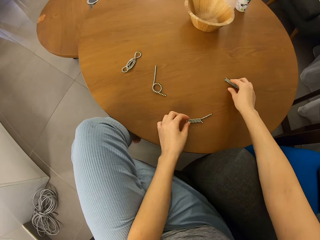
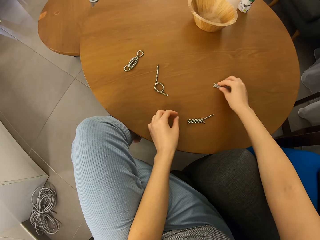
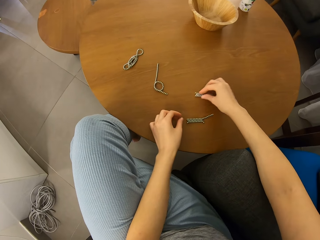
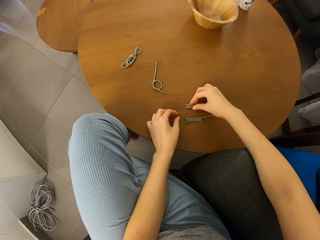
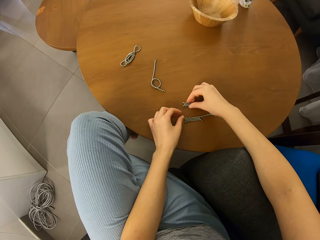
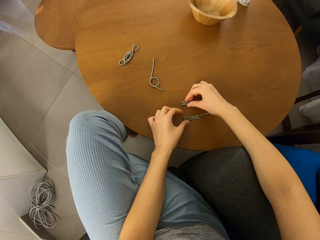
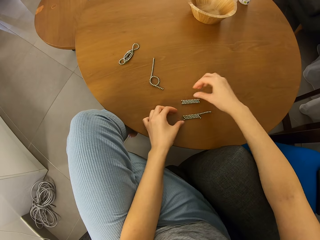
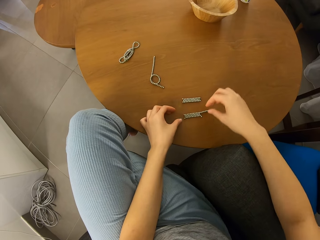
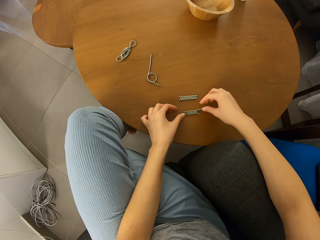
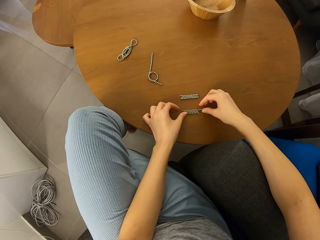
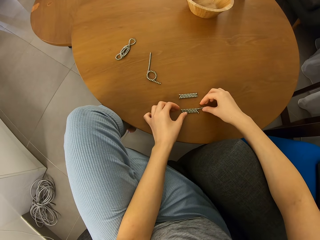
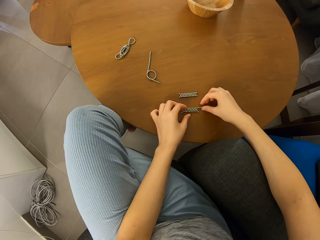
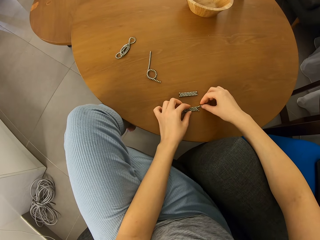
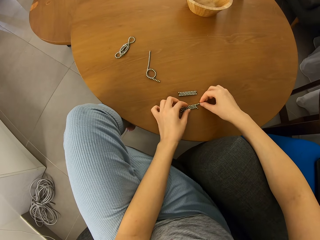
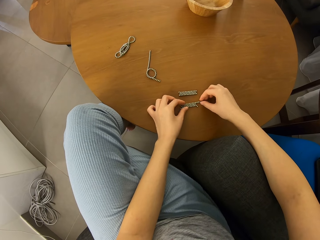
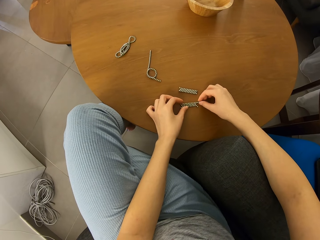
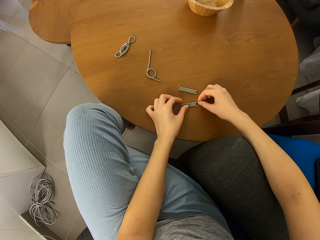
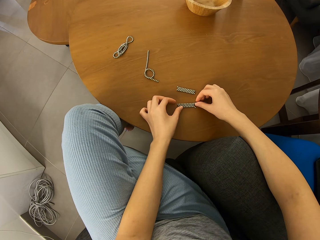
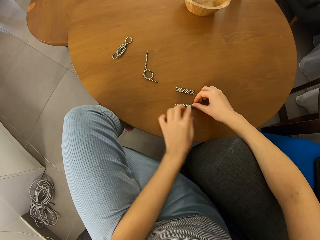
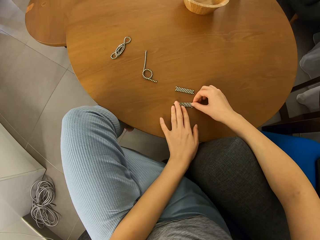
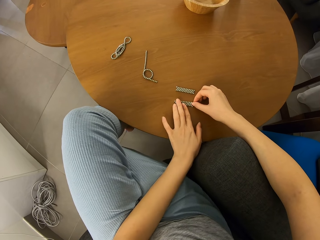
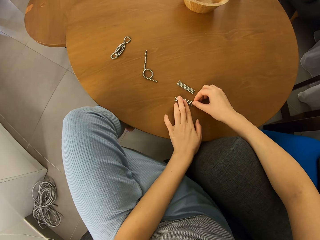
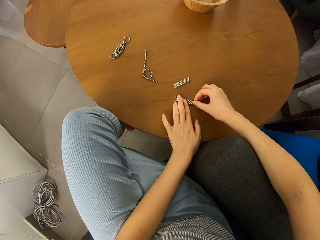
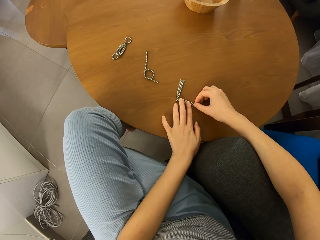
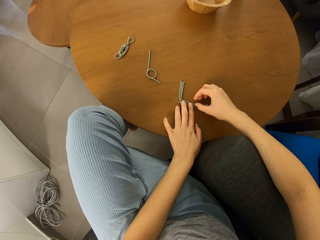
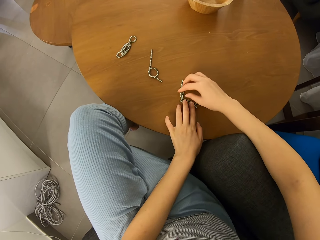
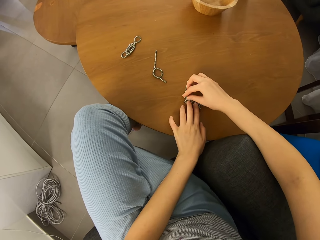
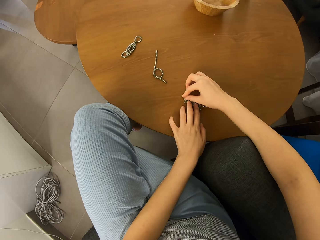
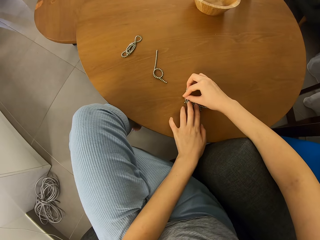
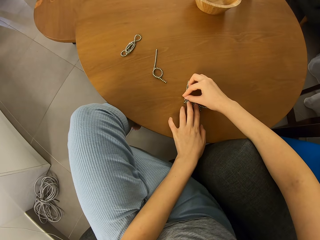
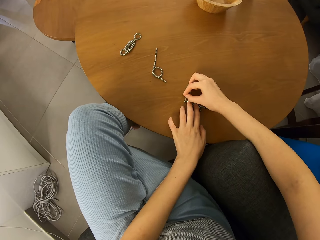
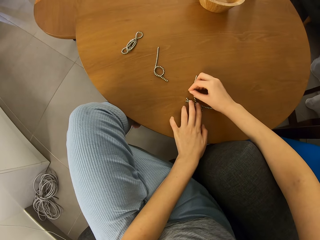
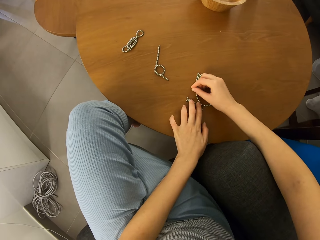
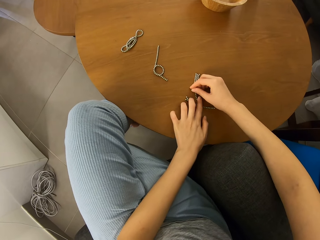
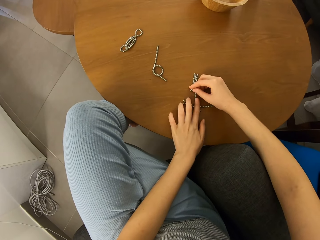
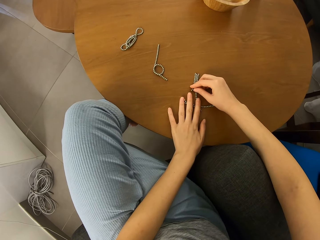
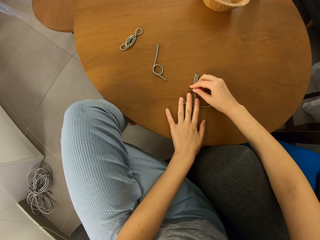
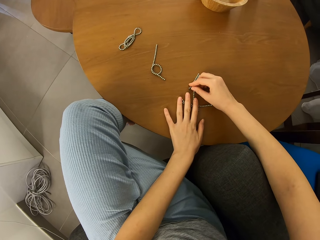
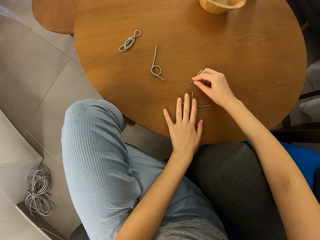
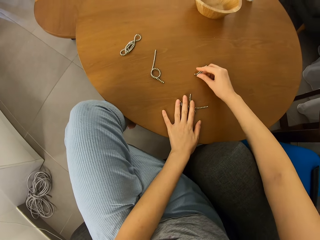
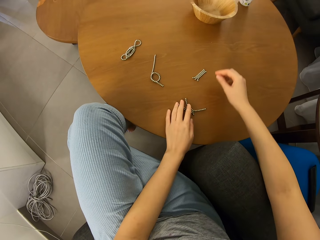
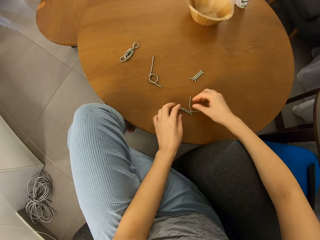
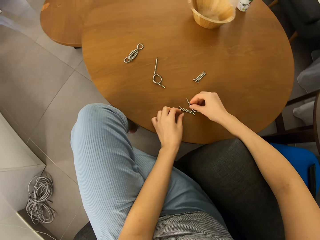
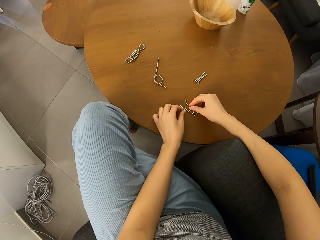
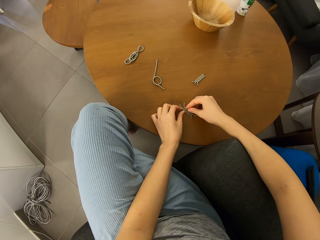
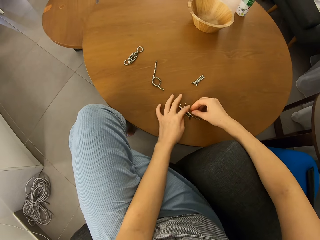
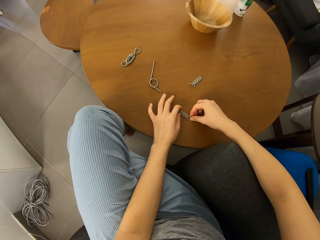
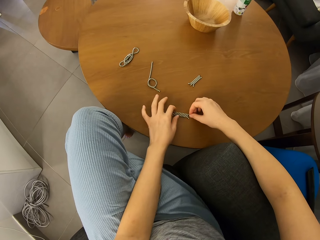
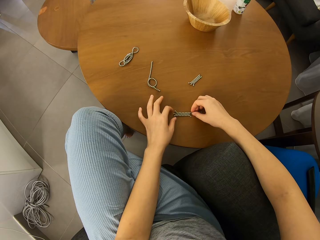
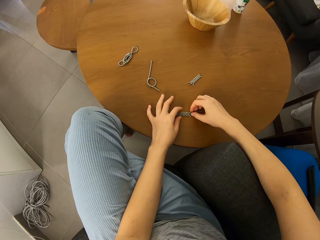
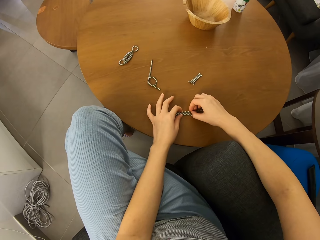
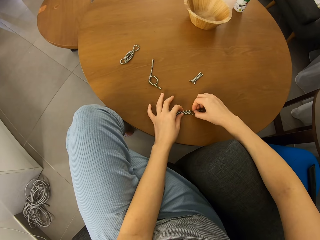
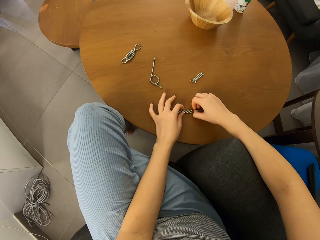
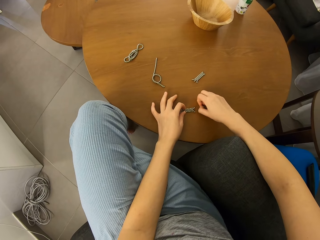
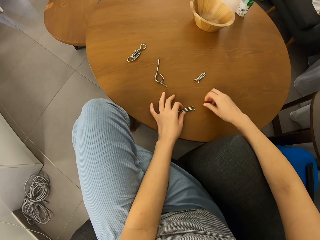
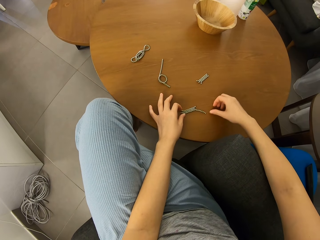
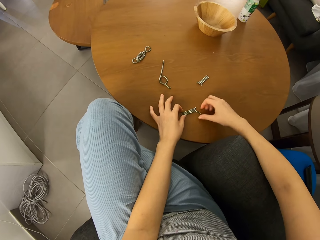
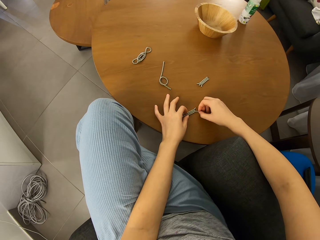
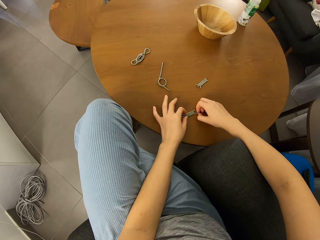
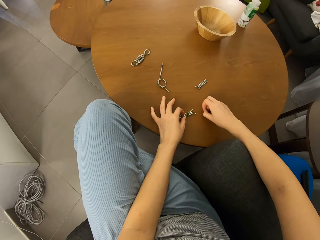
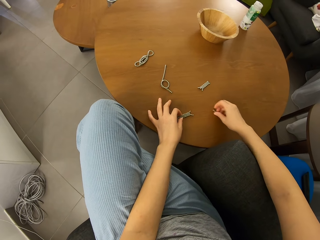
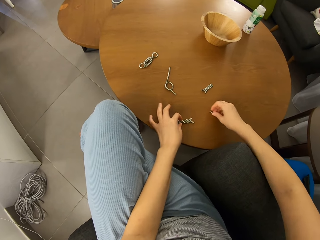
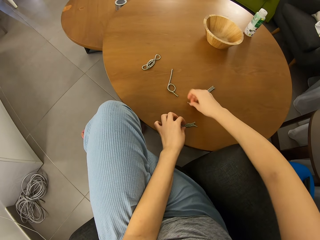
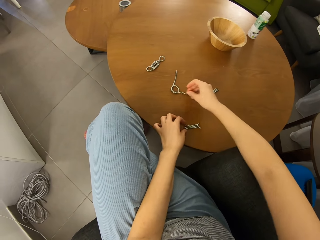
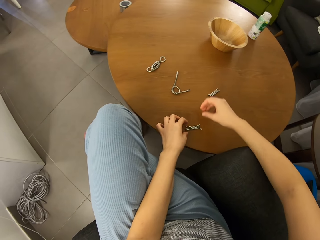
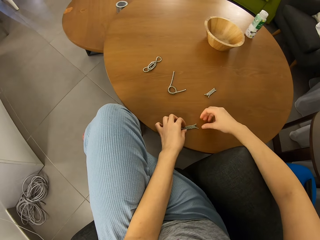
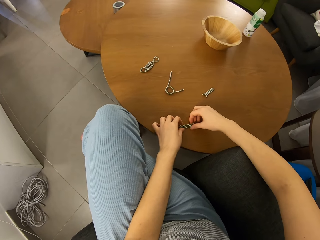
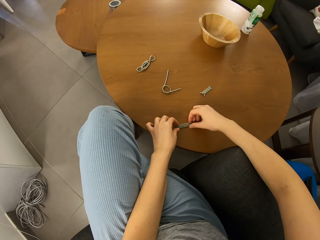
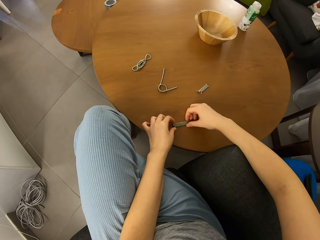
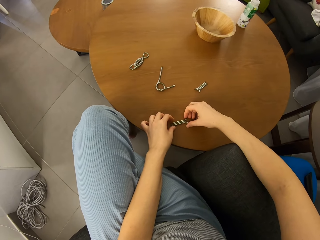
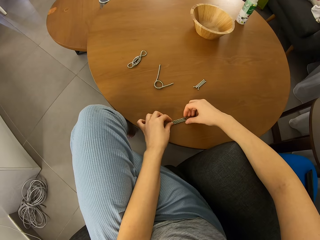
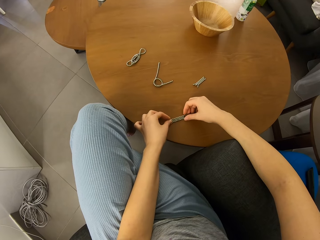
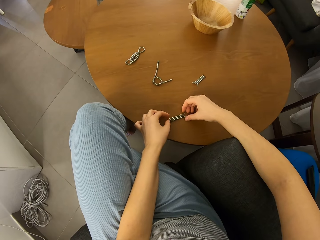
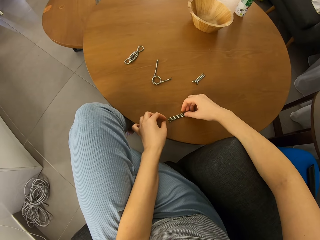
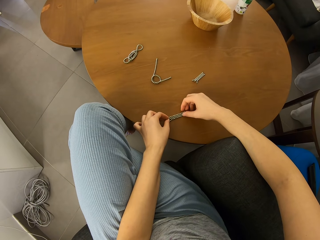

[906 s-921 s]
The camera wearer moves neodymium magnet spheres. They separate the magnetic beads on the table. They put together pieces of the neodymium magnet spheres. They cut a piece of the neodymium magnet spheres. They move a piece of the neodymium magnet spheres.

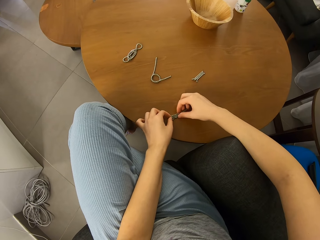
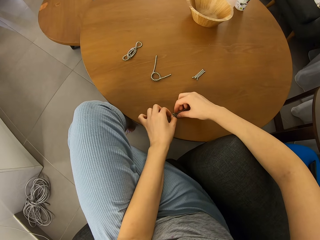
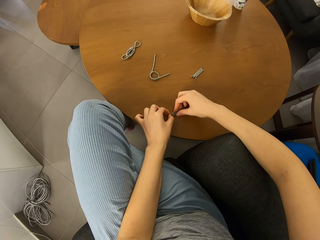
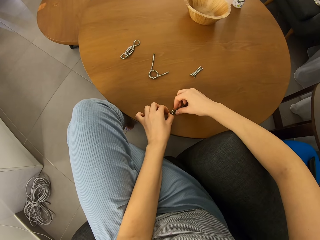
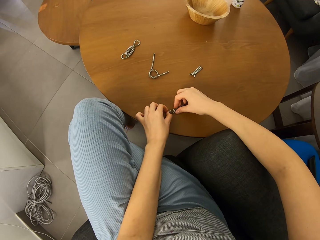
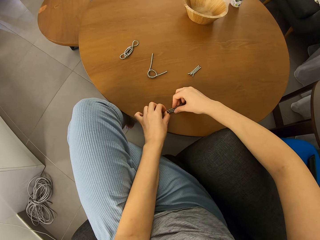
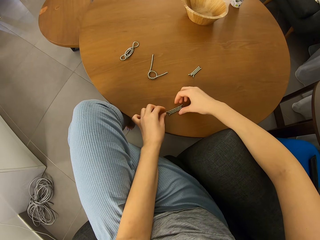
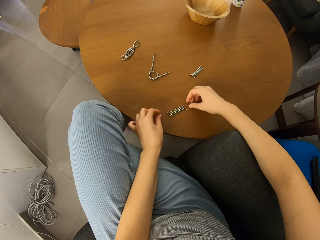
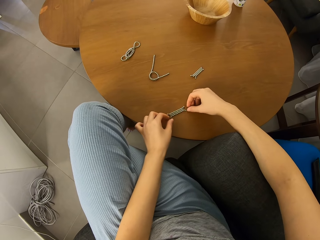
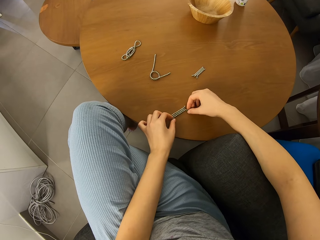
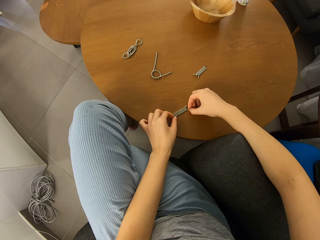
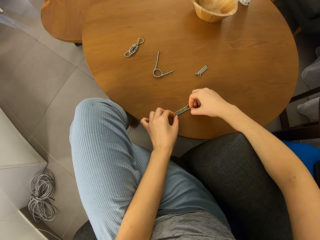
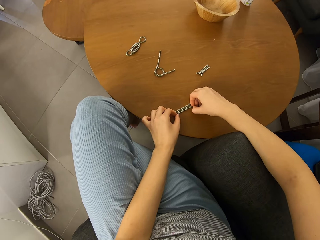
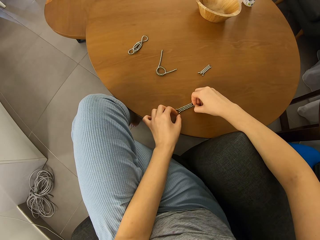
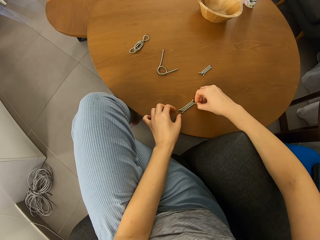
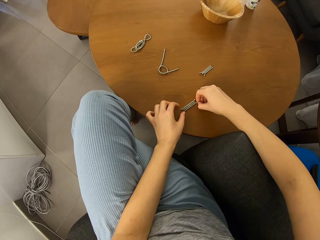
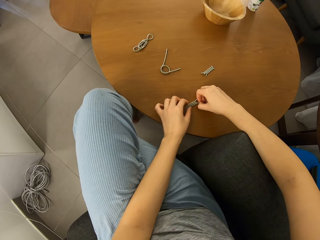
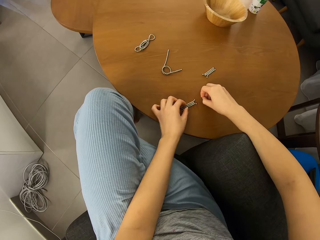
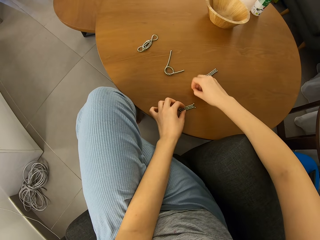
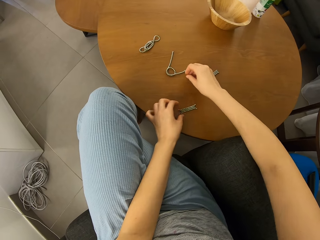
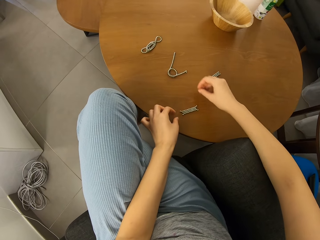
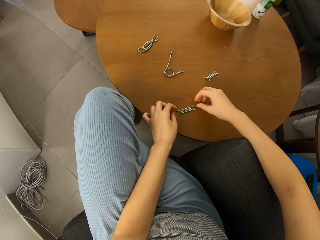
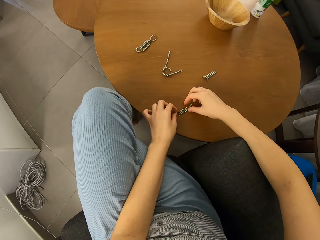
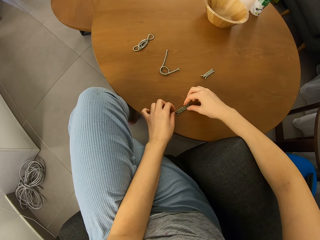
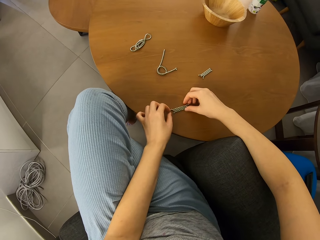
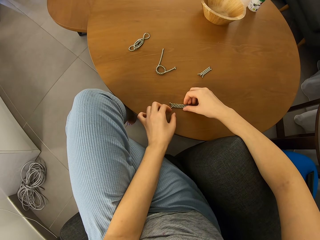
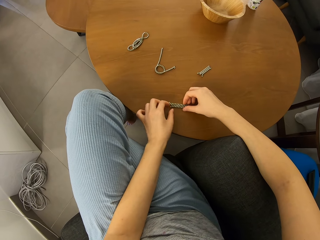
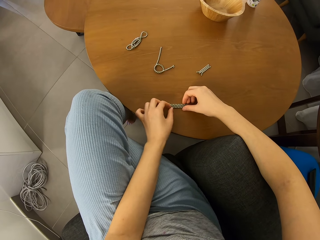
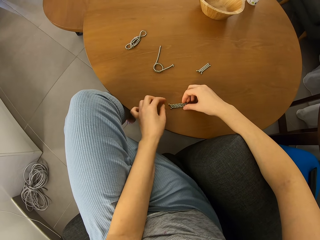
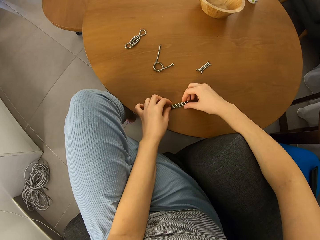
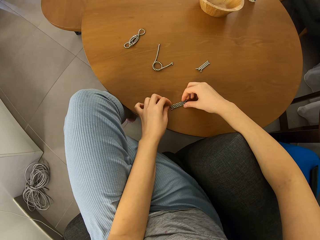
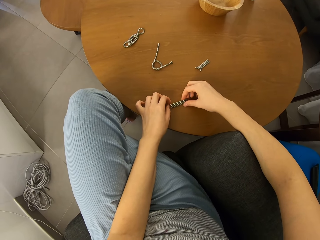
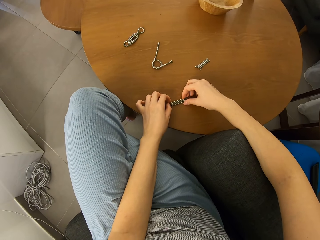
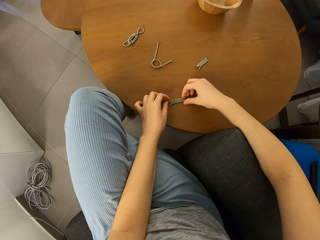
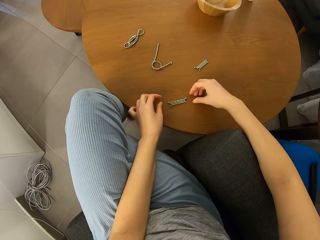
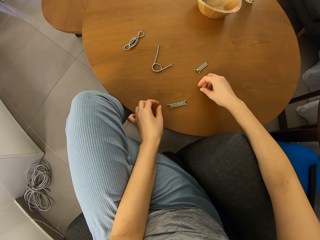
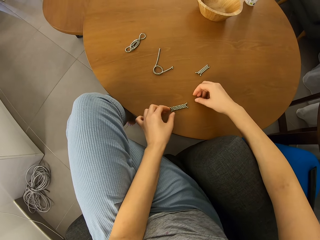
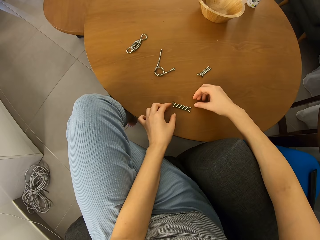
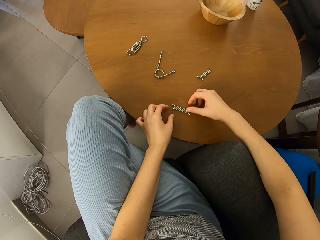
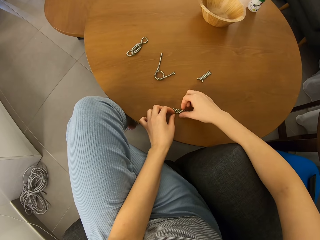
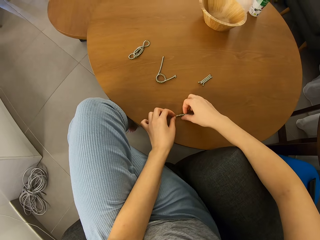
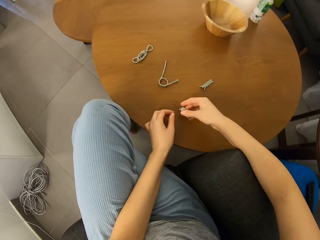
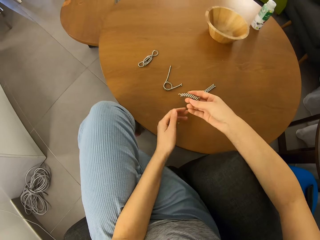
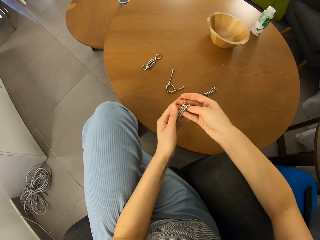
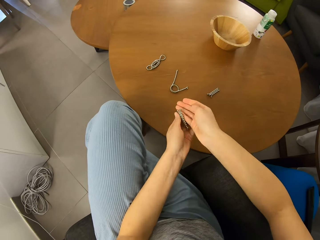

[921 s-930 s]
The camera wearer picks up neodymium magnet spheres.
